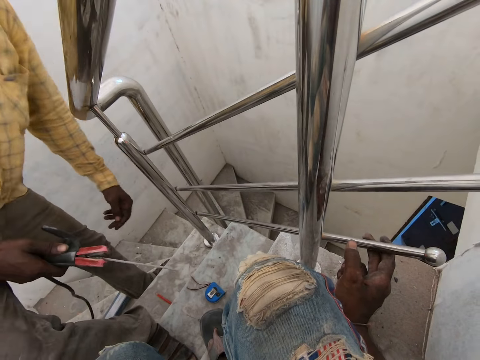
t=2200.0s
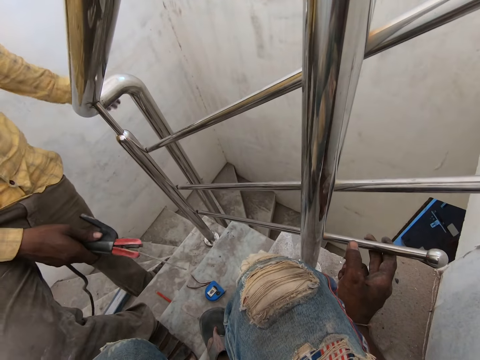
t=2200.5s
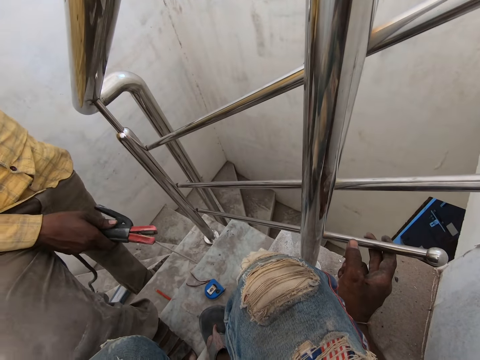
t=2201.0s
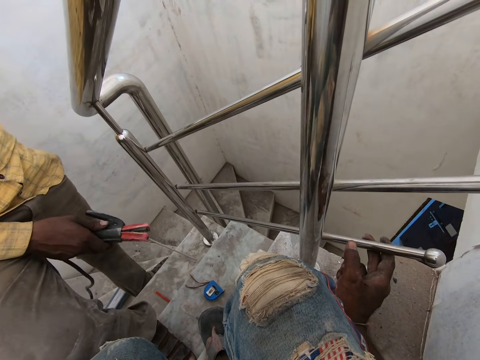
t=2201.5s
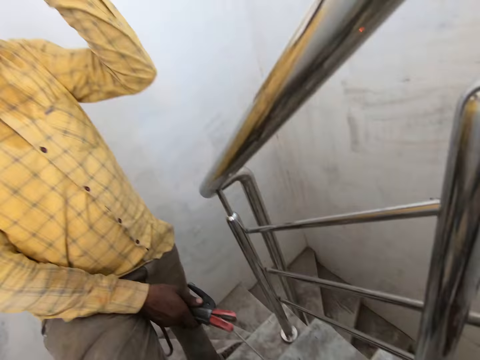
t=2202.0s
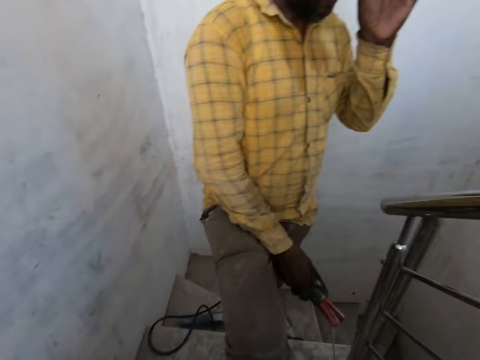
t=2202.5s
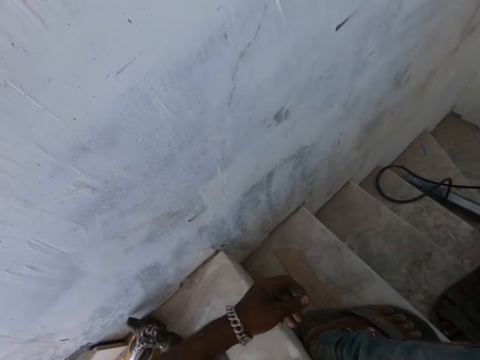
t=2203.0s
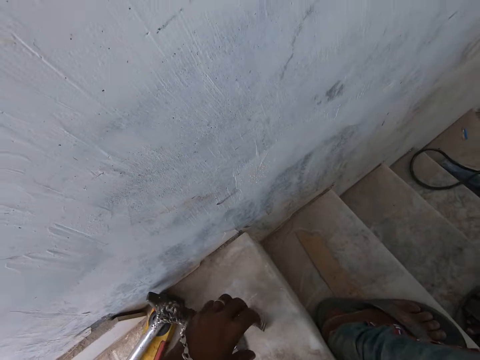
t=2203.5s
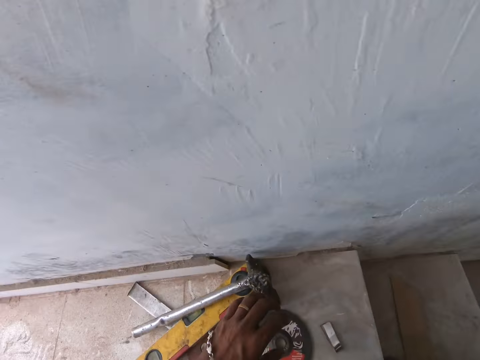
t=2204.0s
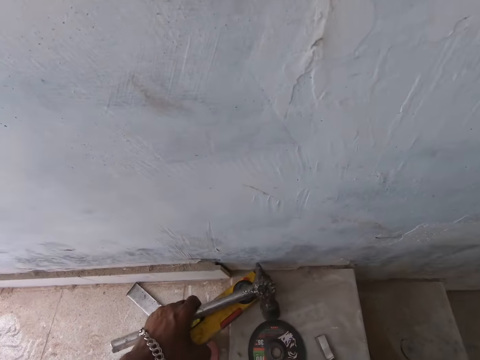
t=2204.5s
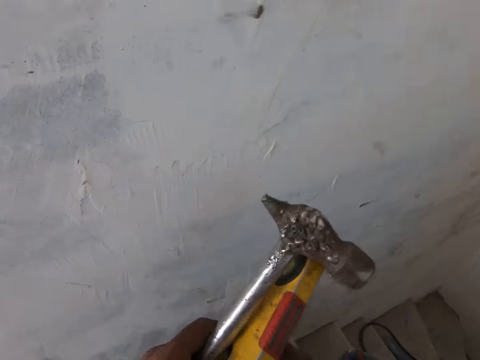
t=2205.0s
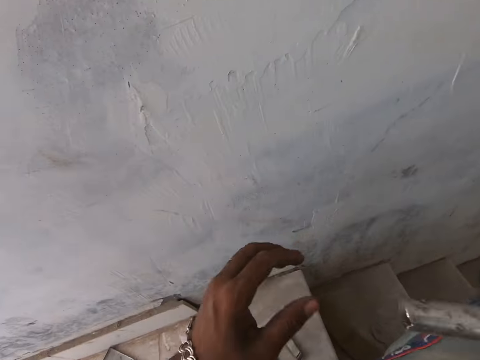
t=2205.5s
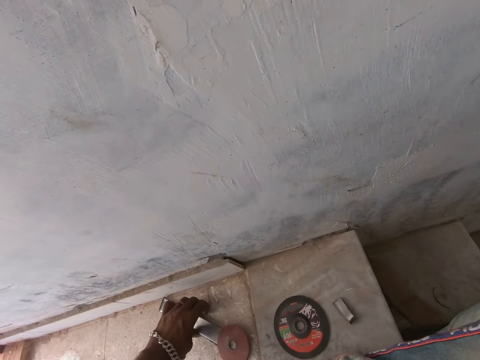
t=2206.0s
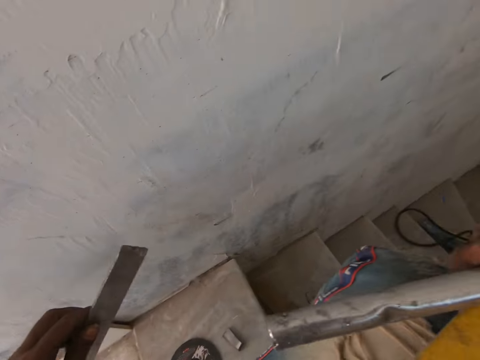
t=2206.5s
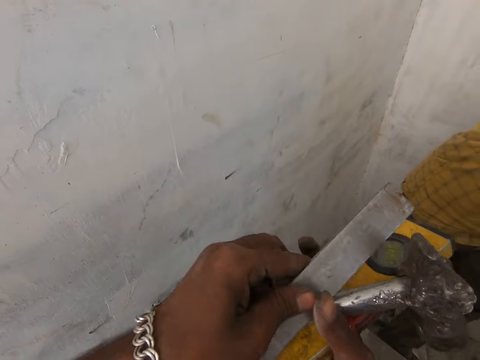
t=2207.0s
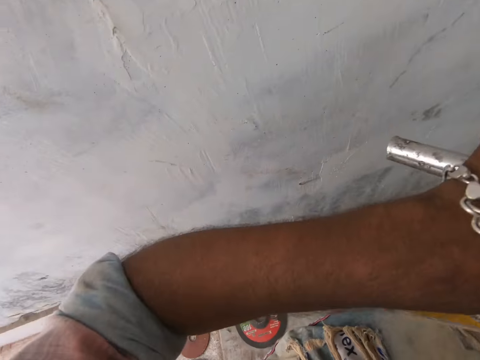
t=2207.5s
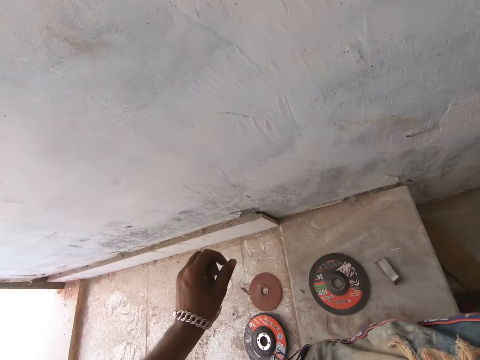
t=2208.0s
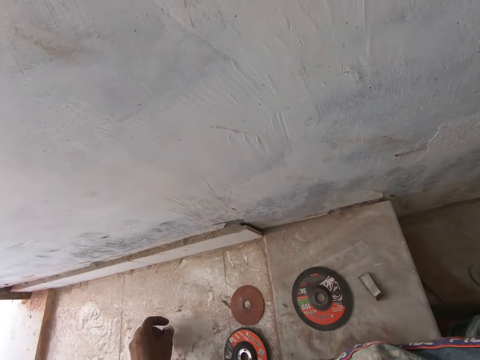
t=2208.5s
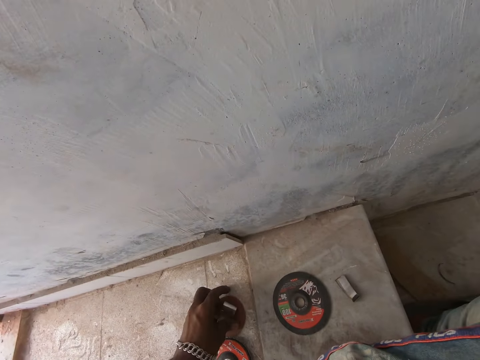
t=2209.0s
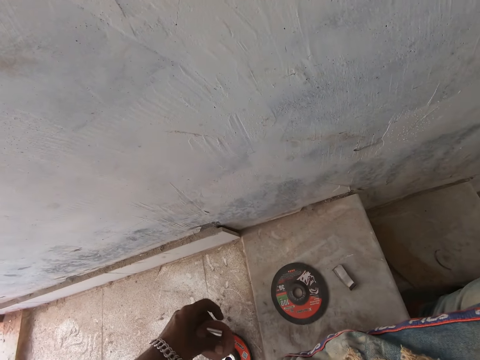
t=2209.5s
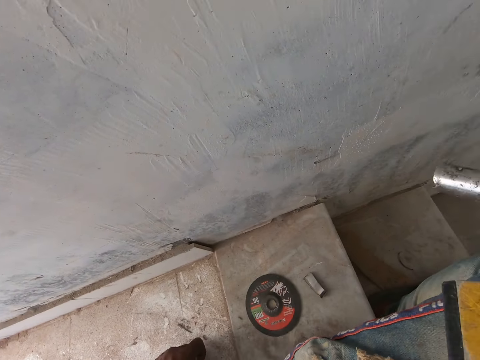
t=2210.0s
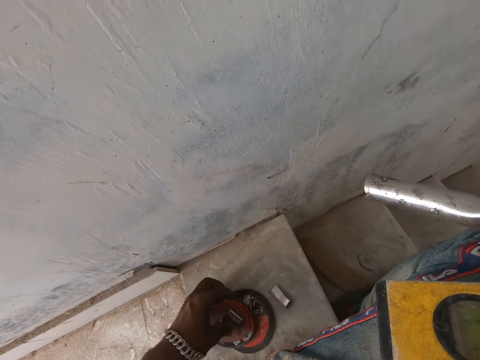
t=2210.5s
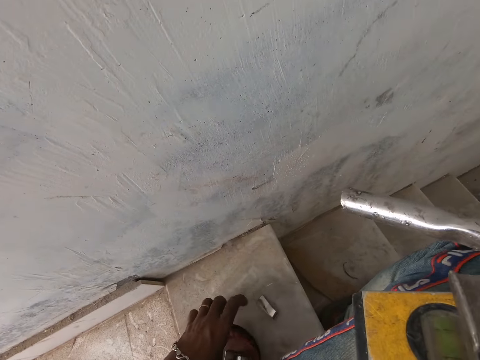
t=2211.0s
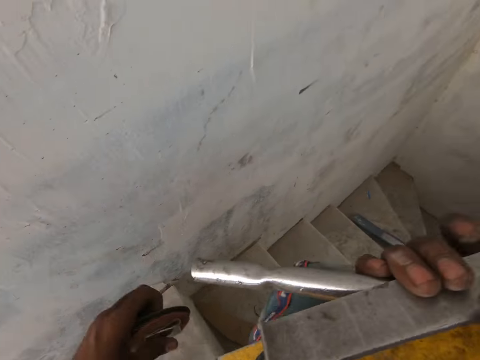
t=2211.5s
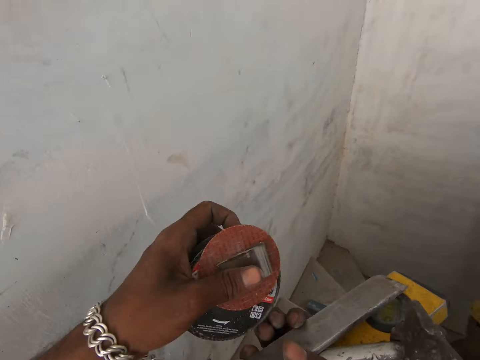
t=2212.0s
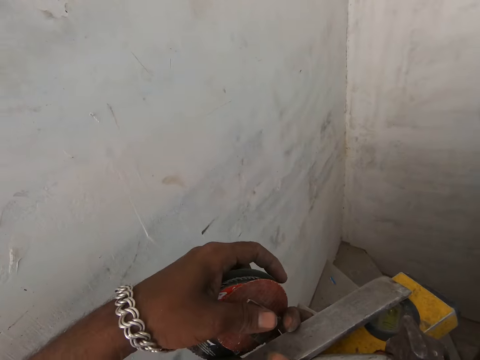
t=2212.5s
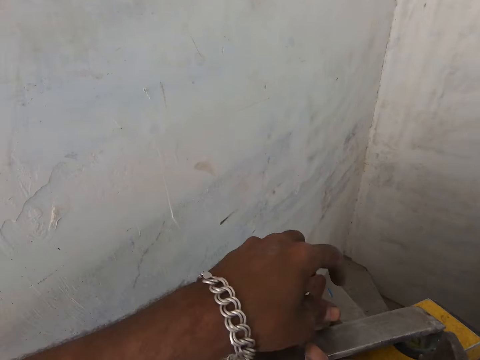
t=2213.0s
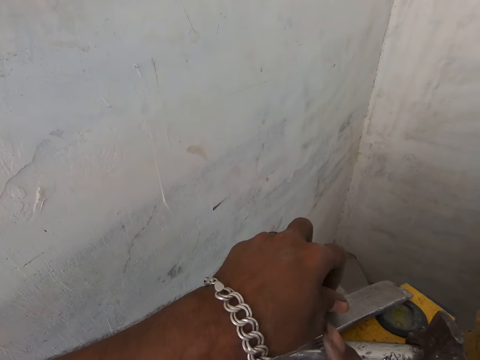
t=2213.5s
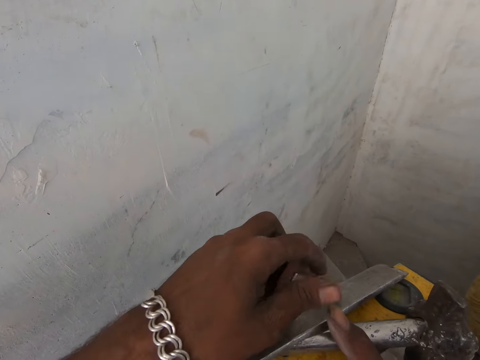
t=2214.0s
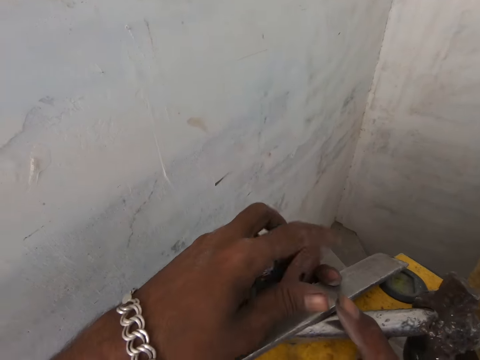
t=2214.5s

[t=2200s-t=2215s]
The man scratches his face. The camera wearer picks up a hammer and spirit level from the staircase with his left hand. He passes the hammer and spirit level from his left to right hand. He picks up a metal from the staircase with his left hand. He passes the metal from his left to right hand. He picks up some blades or grinding wheels from the staircase with his left hand. He picks up a plain sheet piece. He passes the grinding wheels and the plain sheet piece from his left to the right hand.

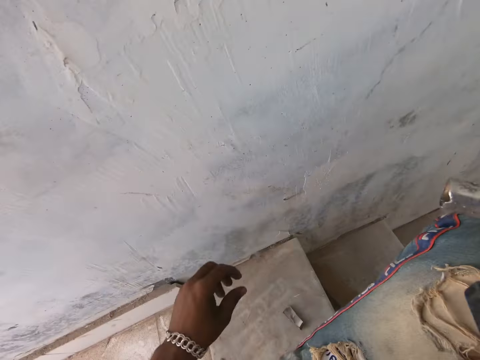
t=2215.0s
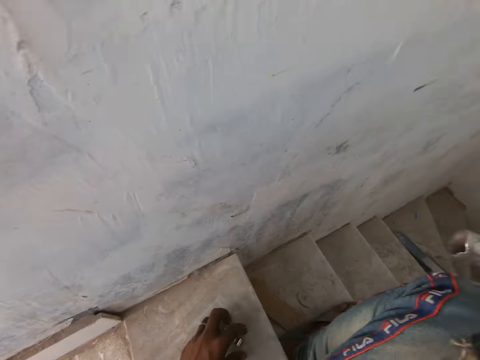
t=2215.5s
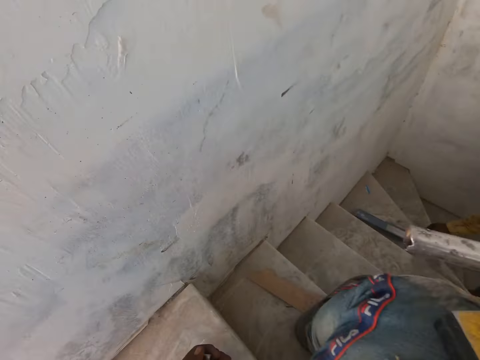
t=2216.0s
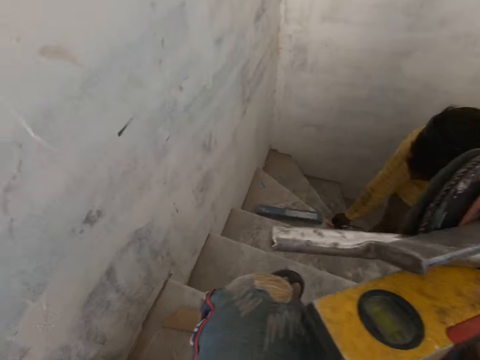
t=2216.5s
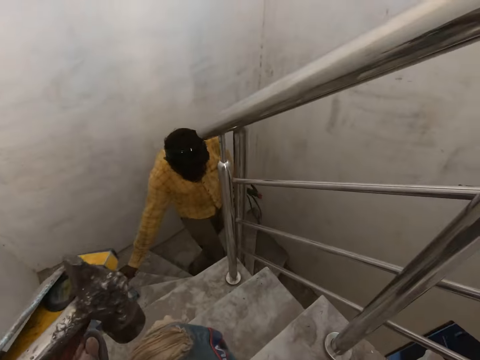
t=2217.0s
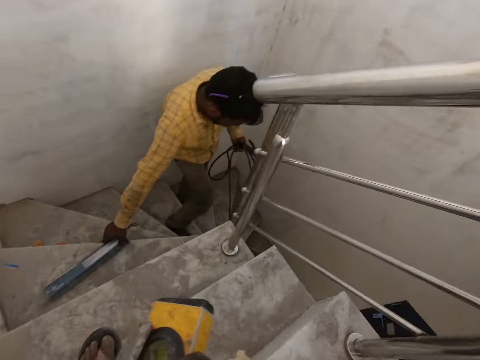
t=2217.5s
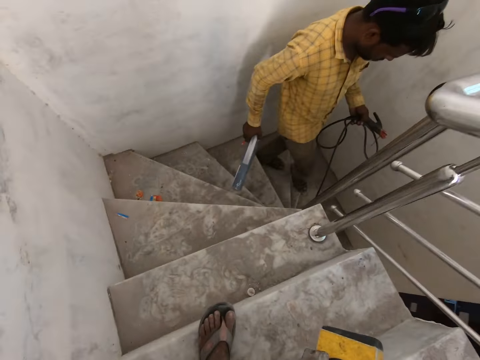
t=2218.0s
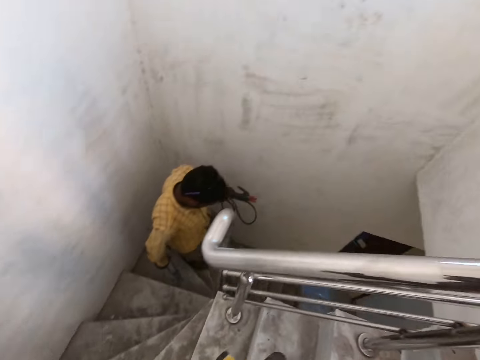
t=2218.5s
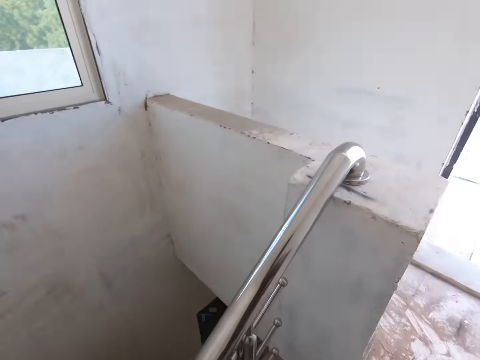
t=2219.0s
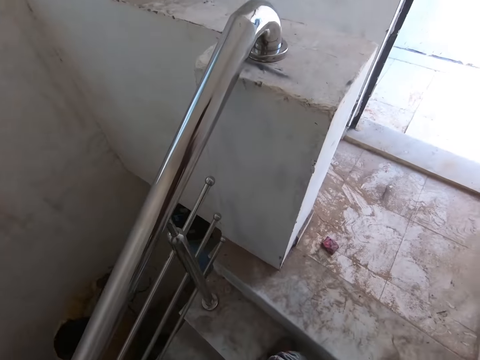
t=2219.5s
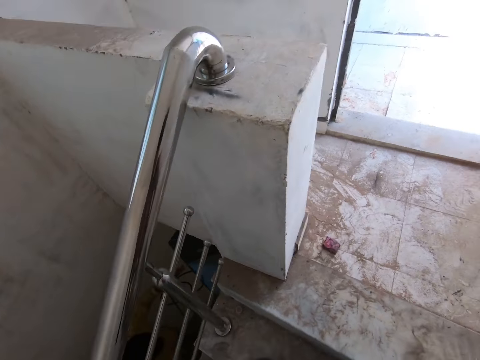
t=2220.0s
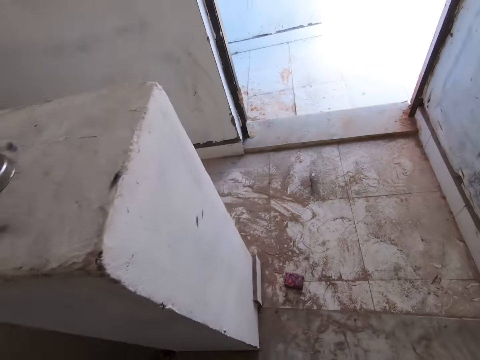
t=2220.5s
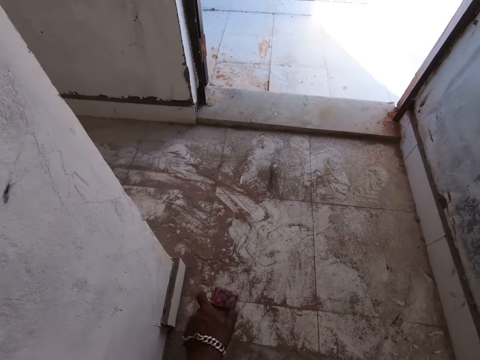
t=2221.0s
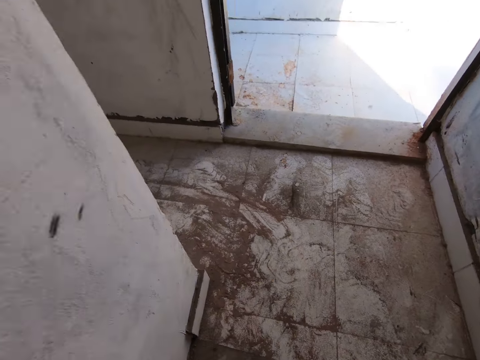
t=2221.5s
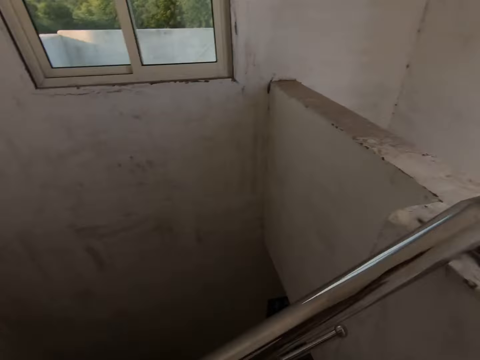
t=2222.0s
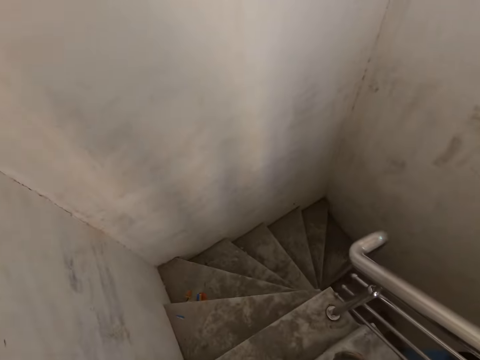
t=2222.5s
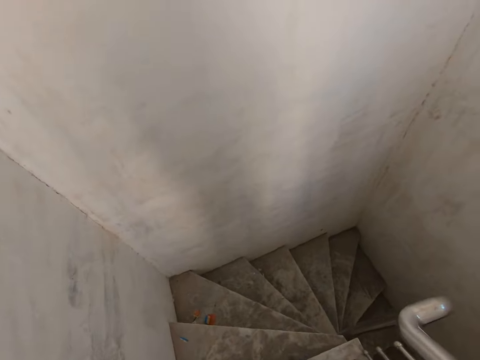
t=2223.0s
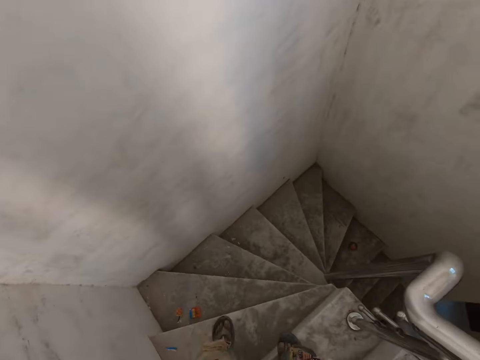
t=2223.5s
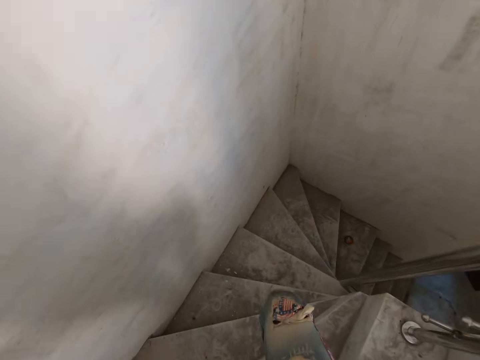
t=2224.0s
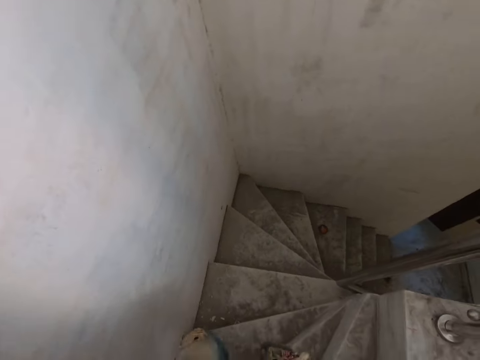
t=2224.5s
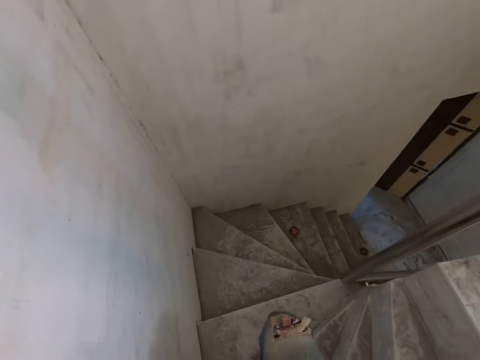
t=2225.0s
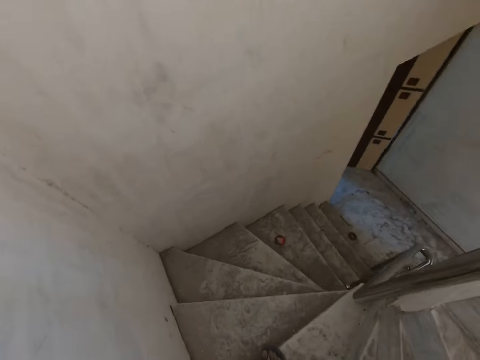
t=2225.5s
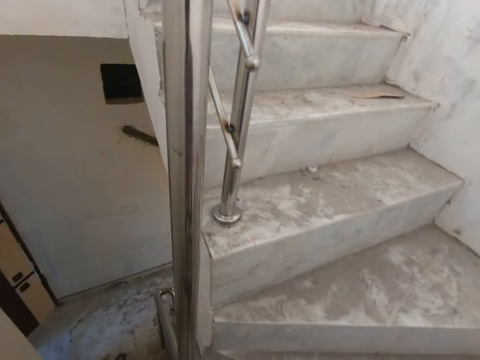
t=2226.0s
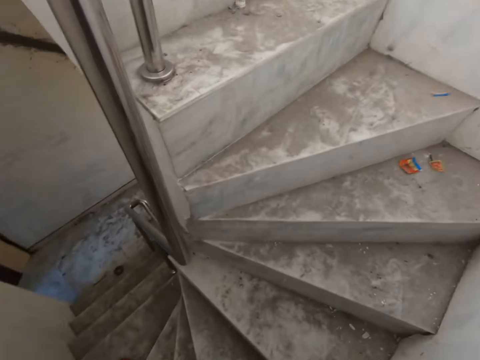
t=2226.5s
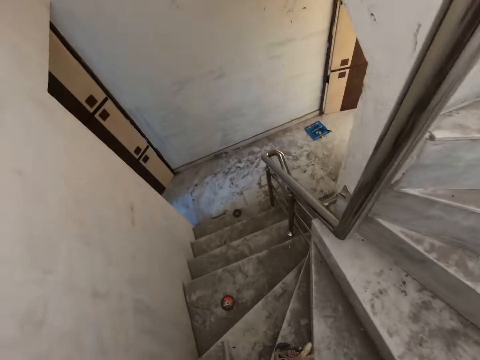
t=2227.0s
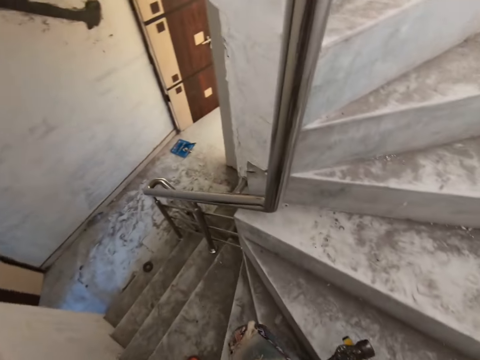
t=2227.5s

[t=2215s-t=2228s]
The camera wearer picks up a metal piece. He stands up. The man picks up a pack of electrodes from the staircase with his left hand. He walks downstairs. The camera wearer picks up a battery or smoother from the floor with his left hand. He walks downstairs.
